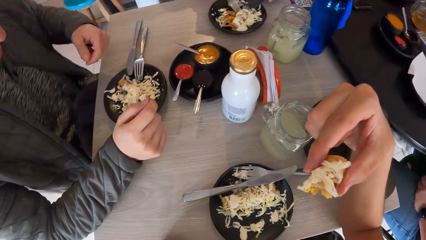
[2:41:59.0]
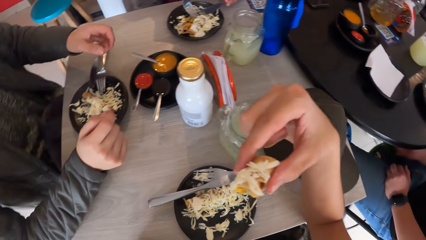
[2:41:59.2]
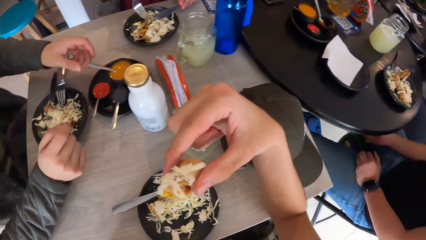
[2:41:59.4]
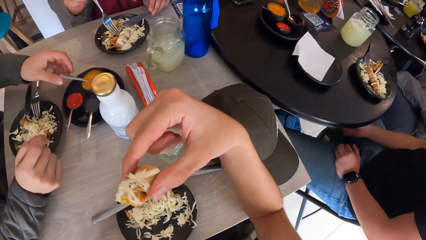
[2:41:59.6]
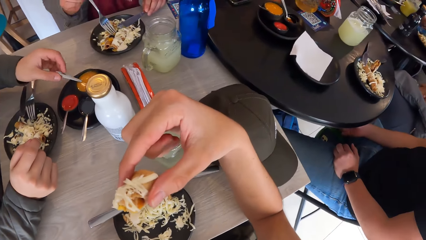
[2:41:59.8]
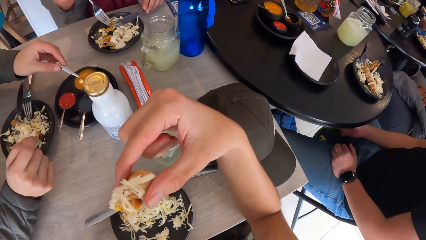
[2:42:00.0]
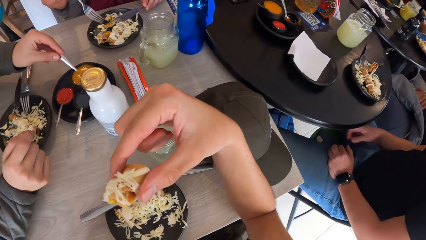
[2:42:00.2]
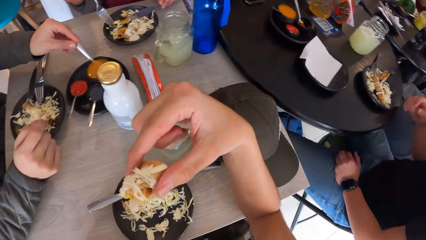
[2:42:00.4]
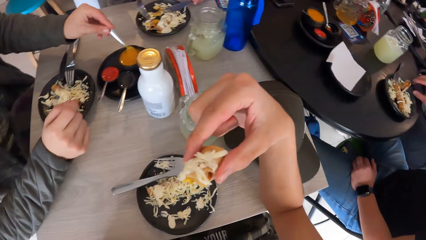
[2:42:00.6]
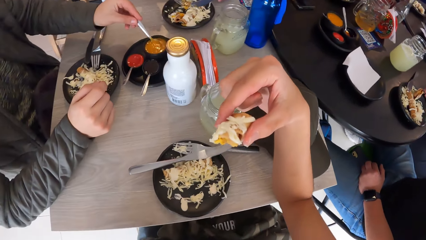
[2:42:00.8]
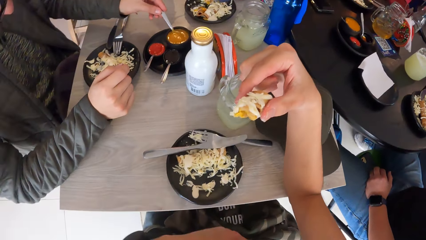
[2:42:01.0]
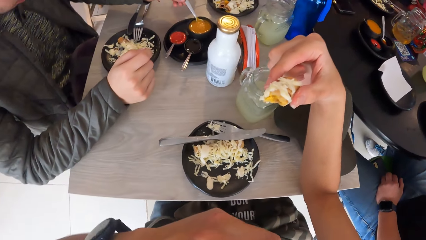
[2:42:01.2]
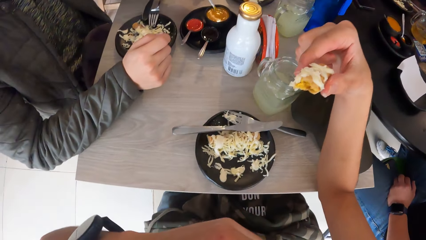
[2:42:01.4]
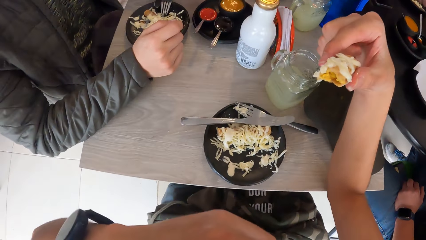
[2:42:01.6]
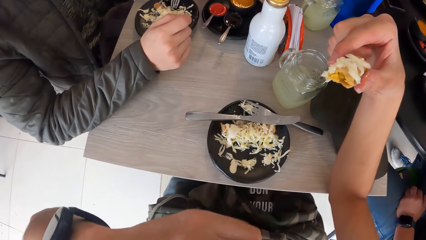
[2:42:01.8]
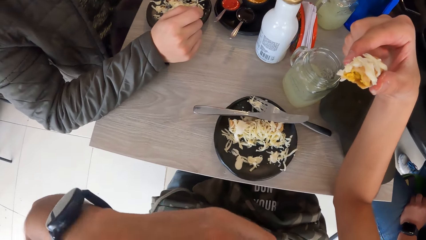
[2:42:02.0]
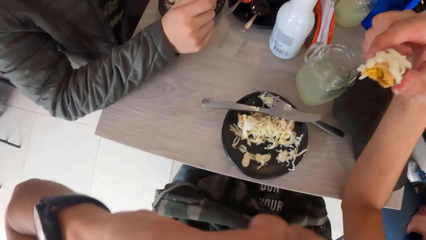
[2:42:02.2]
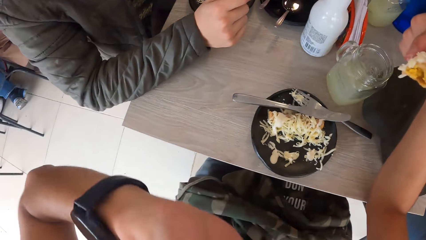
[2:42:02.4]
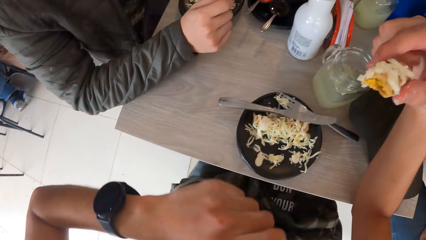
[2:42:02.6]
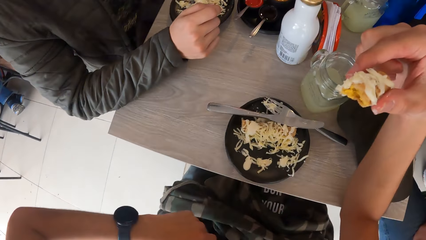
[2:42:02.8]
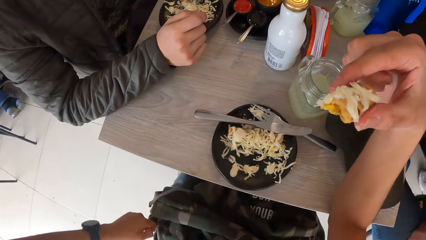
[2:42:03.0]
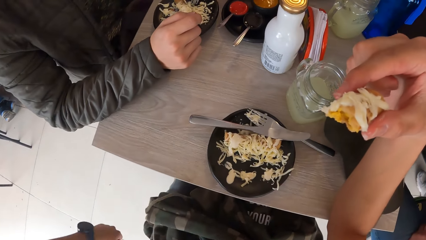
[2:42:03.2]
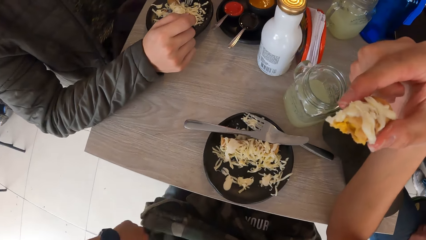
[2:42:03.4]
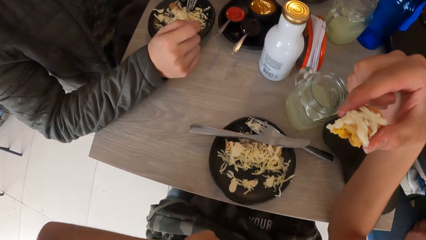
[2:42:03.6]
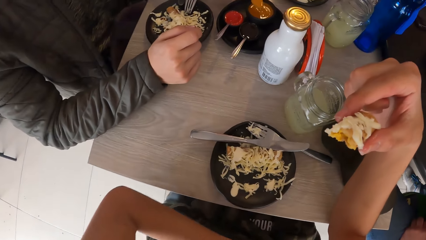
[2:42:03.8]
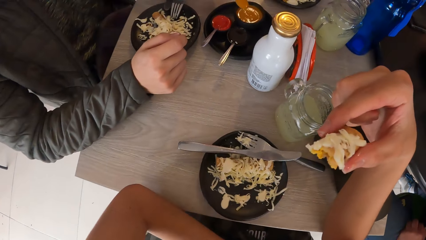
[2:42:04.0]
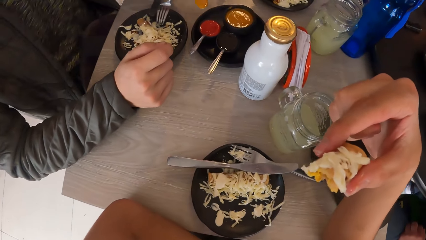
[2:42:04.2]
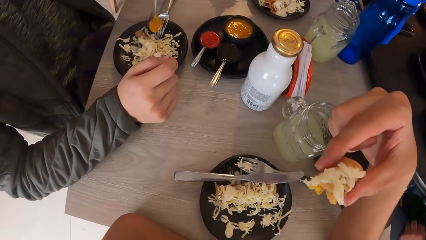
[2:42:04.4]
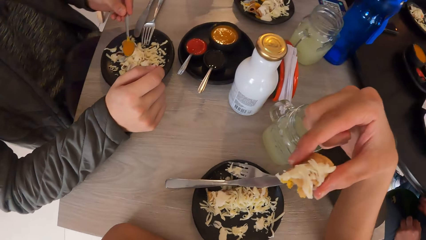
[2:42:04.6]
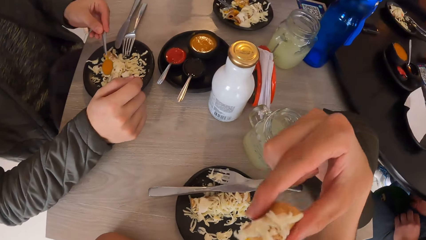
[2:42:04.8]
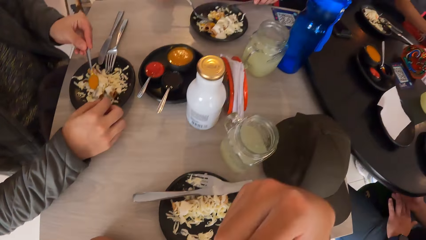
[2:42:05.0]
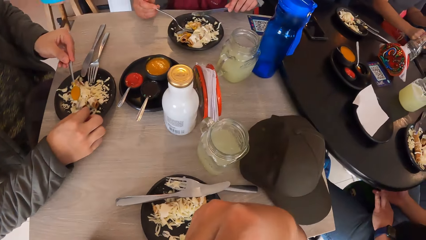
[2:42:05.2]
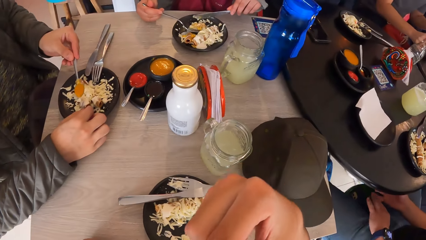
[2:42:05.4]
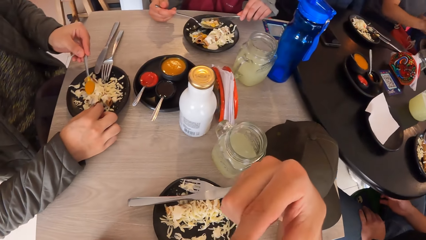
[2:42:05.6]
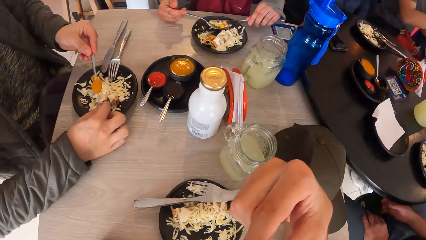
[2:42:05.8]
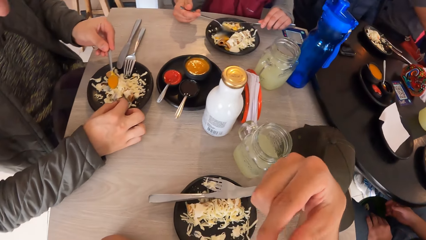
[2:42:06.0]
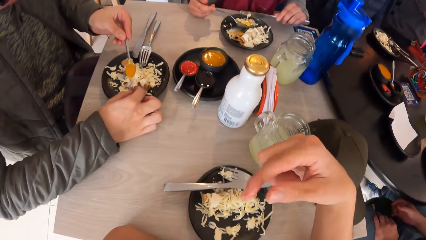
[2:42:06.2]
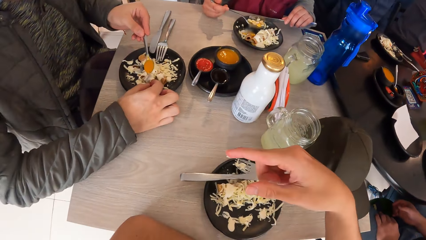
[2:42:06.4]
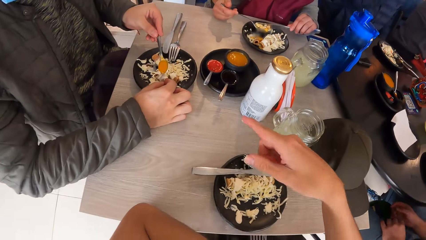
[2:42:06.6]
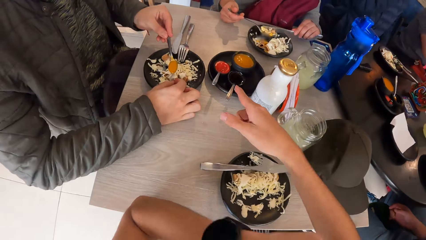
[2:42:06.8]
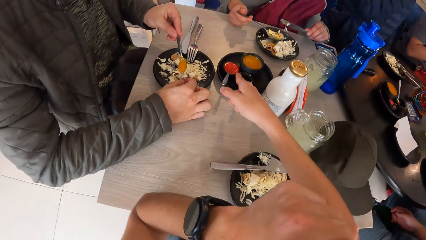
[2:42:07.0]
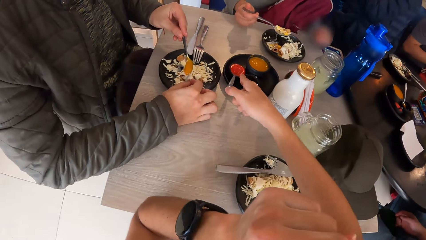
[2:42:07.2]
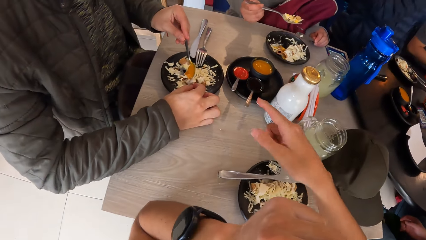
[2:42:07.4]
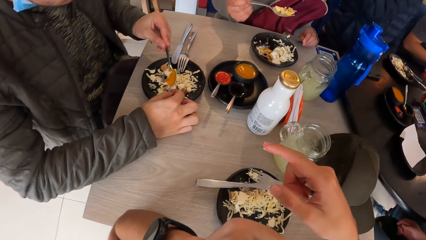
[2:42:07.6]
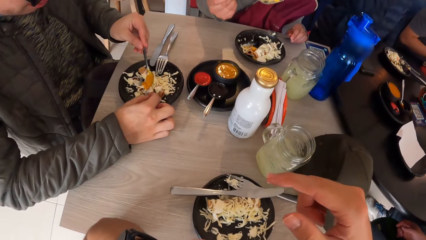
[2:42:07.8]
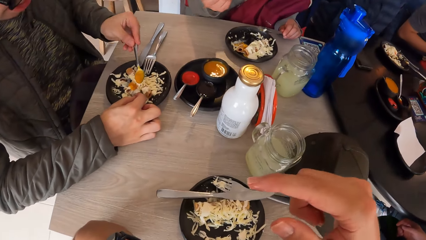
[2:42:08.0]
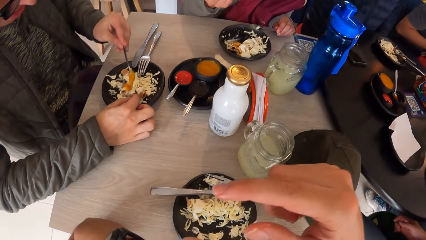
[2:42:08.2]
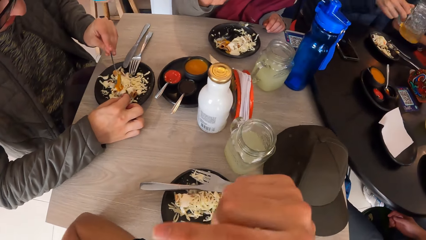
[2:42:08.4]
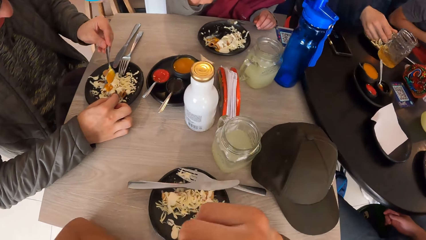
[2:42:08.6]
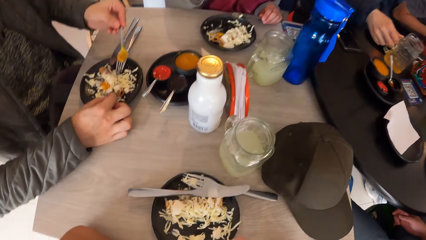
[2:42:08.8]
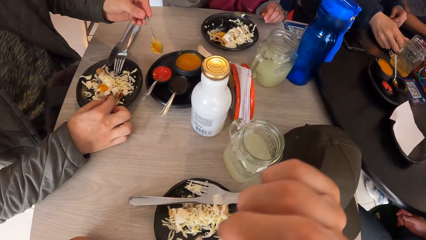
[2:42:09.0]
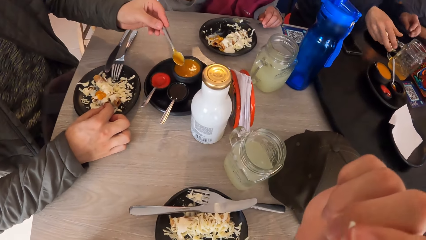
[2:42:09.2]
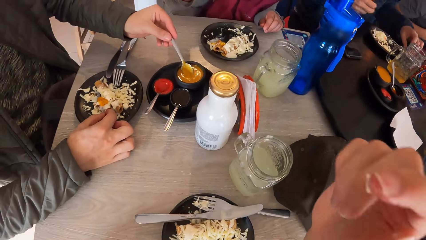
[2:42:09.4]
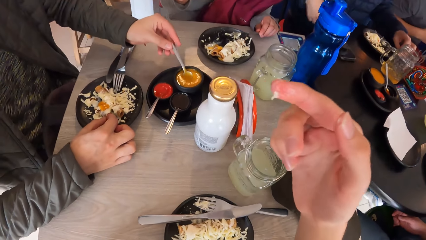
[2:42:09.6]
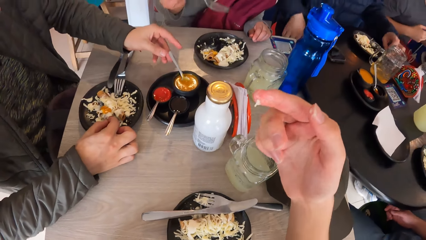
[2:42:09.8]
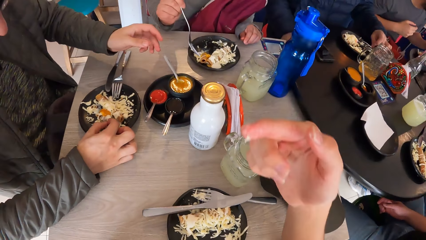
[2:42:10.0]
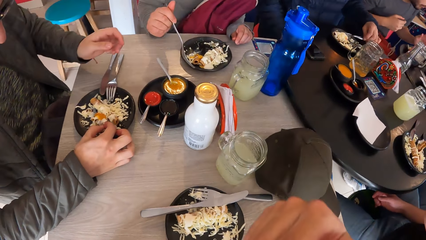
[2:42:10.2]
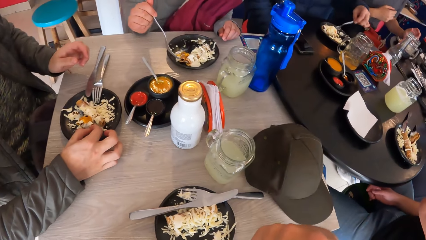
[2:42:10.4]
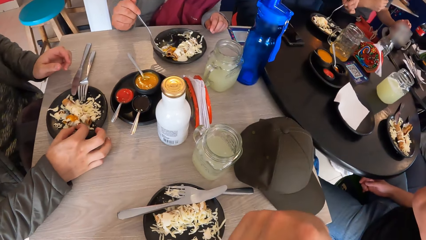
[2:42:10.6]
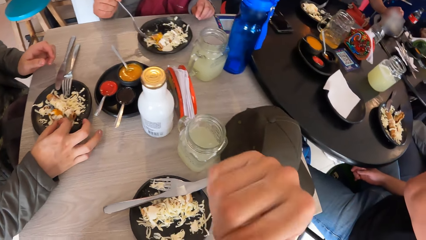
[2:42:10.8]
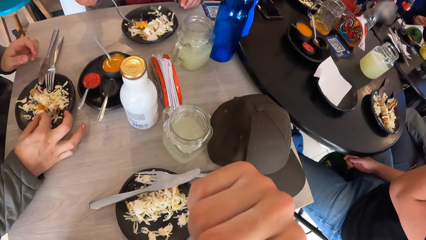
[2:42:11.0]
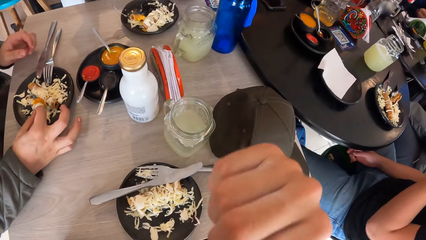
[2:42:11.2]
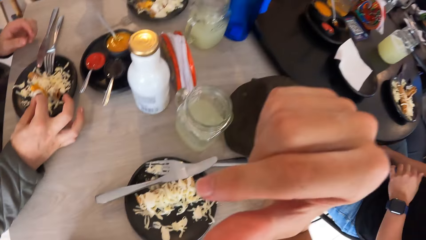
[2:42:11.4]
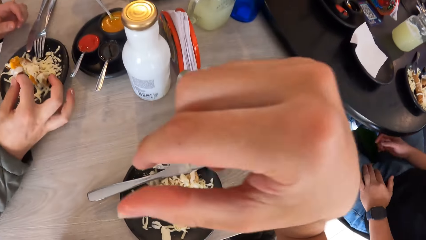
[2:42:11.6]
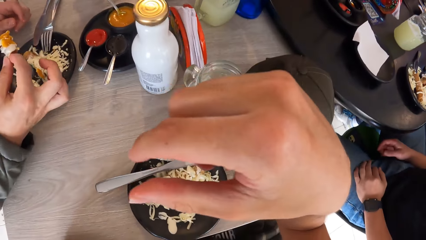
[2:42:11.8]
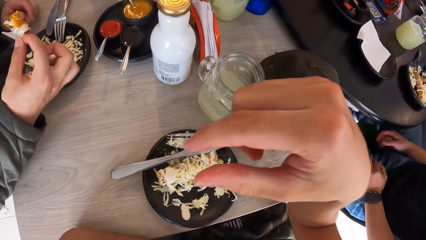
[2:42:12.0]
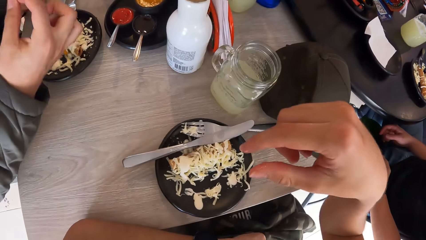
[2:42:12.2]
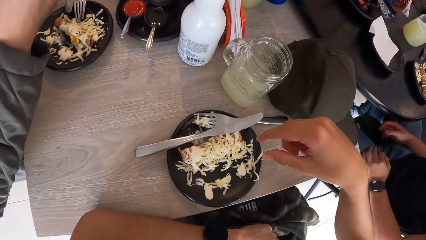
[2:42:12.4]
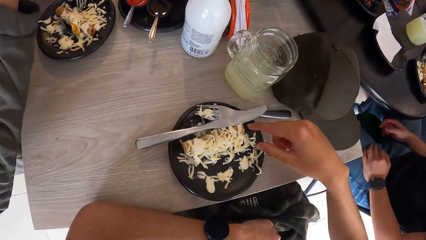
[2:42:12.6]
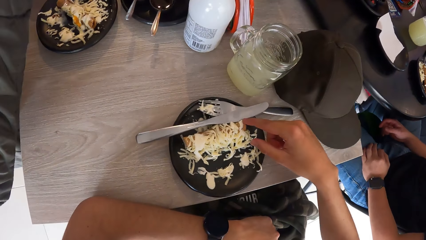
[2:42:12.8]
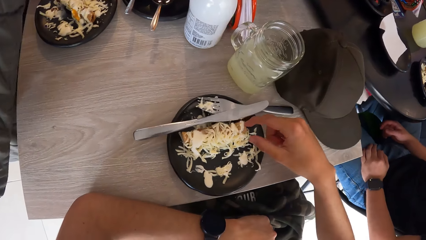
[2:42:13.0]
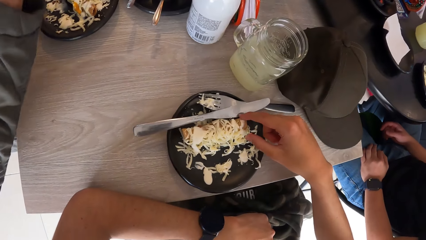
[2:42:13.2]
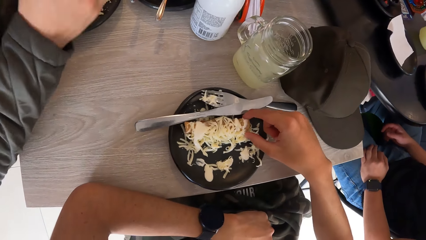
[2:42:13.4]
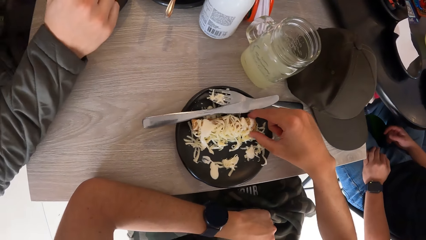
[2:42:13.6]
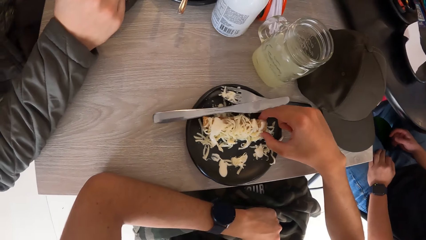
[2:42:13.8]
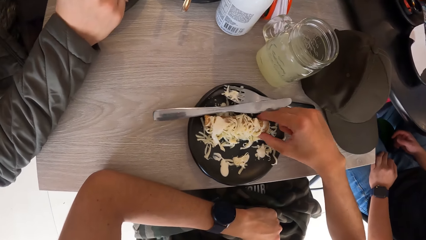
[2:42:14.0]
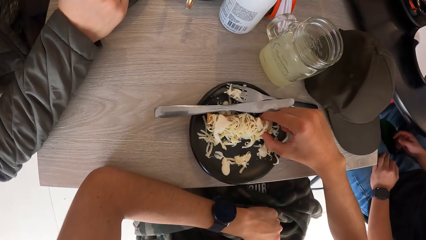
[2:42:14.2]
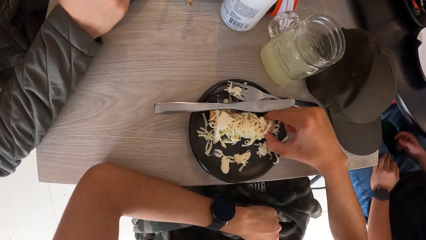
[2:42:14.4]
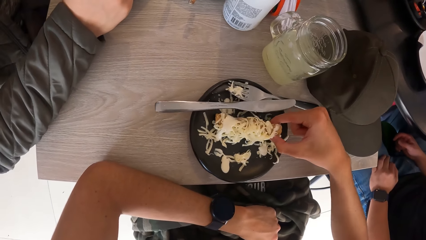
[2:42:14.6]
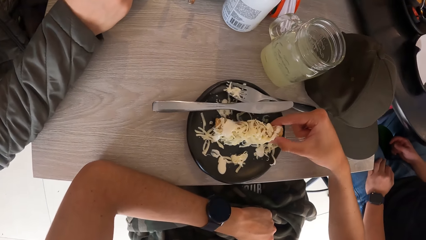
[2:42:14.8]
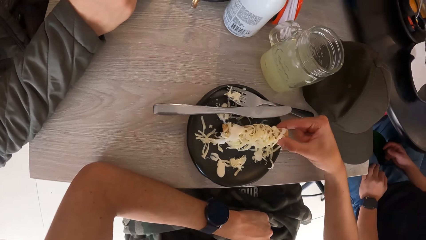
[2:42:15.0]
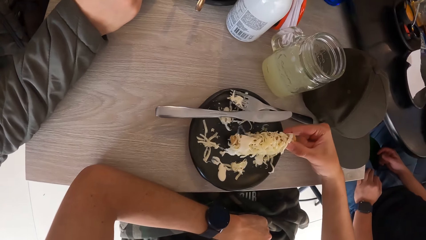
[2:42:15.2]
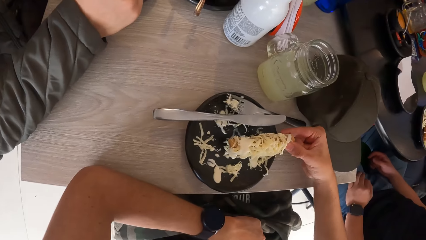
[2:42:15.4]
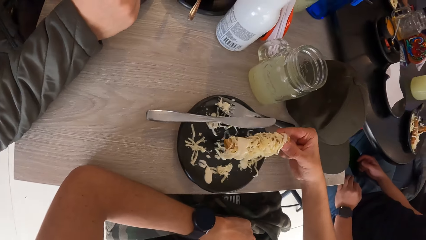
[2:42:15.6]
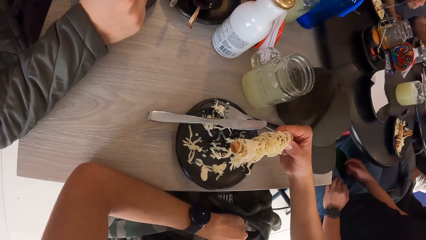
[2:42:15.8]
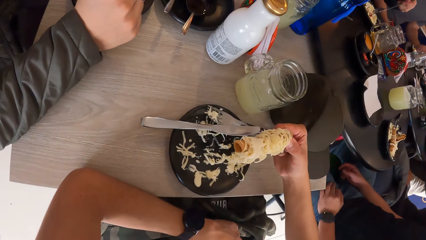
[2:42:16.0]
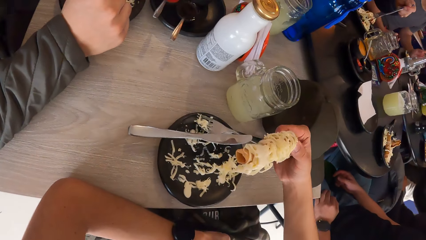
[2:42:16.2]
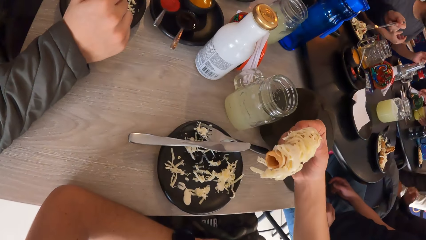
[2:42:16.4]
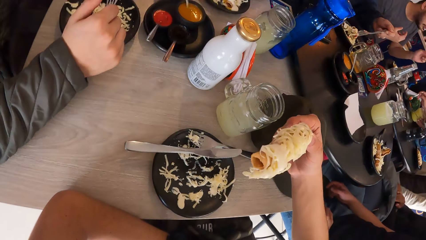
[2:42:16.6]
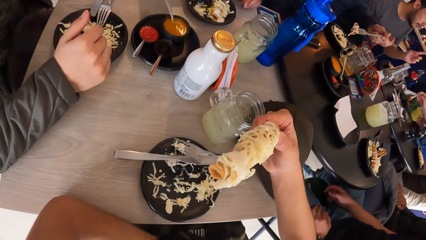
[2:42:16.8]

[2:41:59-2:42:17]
The camera wearer holds the food in his hand. The man holds the spoon in the cup on the saucer on the table with his left hand. He picks a spoon of table sauce from the table. The camera wearer rubs his face with his left hand. The man takes paste from the cup on the saucer on the table with the spoon in his left hand. The camera wearer puts the chicken in his right hand in his mouth. The man spreads the paste in the spoon in his left hand on the chicken in his right hand. The woman takes food from the plate on the table with the fork in her right hand. She eats the food. The man drops the spoon in his left hand in the cup on the saucer on the table. The camera wearer removes some food particles from his mouth. The woman returns the spoon on the plate of table sauce. The man takes food from the plate on the table with his right hand. The camera wearer puts his right hand on his mouth. The man eats the food. He places his right hand on the table. The camera wearer takes a piece of chicken from the plate on the table with his right hand.
